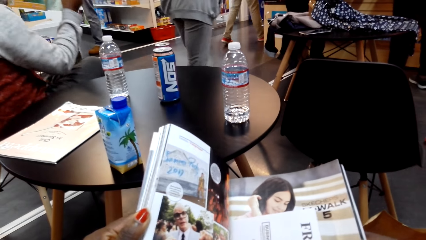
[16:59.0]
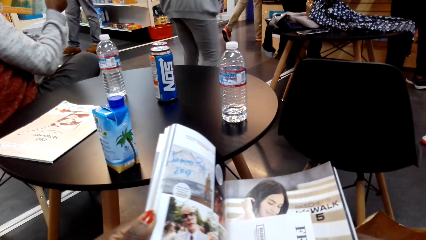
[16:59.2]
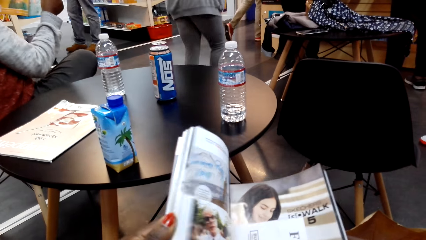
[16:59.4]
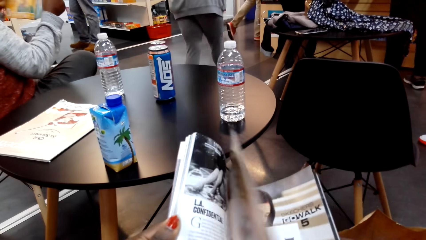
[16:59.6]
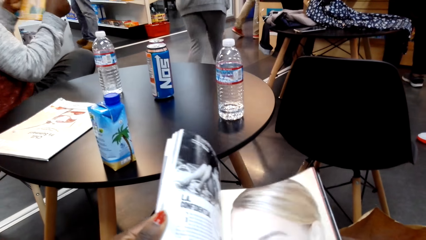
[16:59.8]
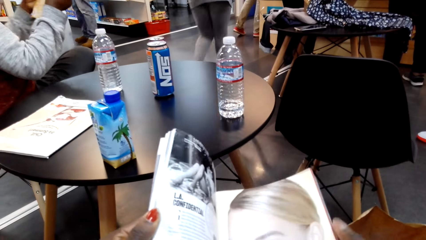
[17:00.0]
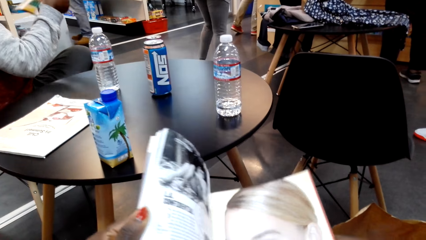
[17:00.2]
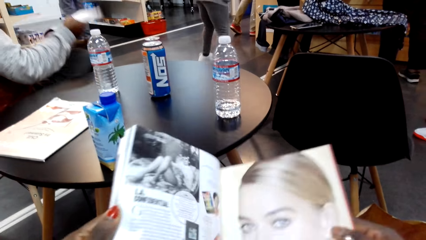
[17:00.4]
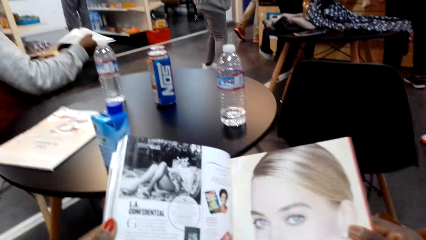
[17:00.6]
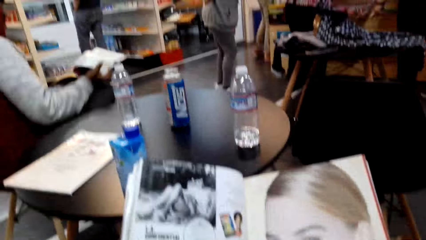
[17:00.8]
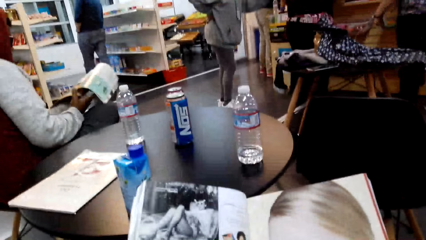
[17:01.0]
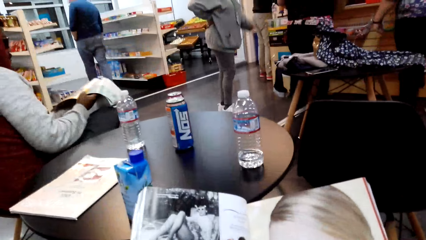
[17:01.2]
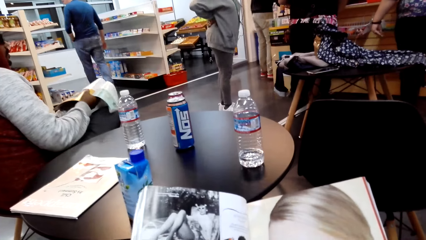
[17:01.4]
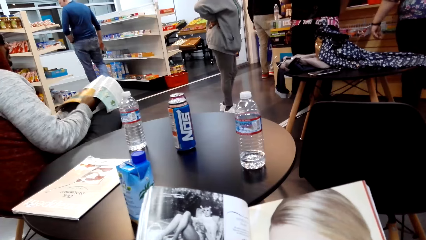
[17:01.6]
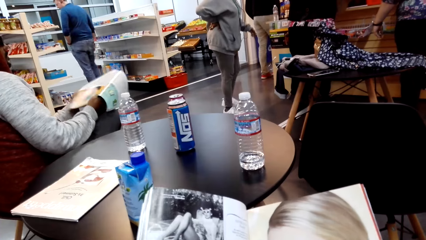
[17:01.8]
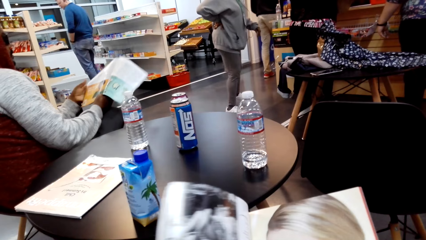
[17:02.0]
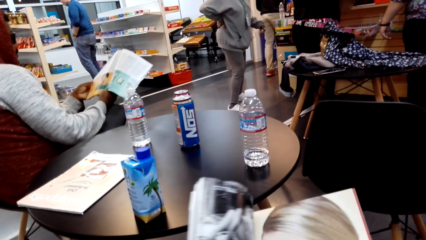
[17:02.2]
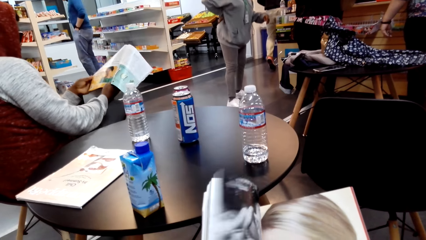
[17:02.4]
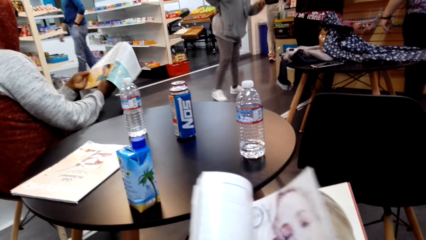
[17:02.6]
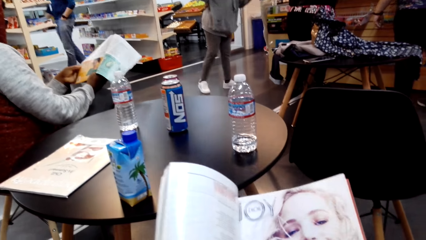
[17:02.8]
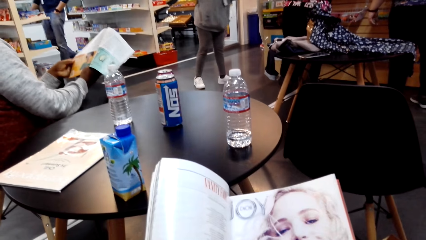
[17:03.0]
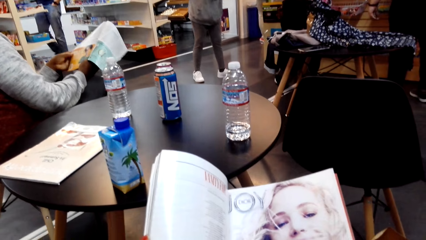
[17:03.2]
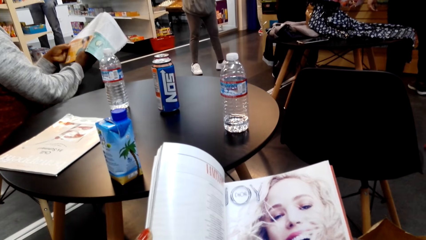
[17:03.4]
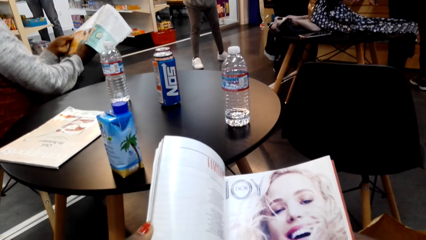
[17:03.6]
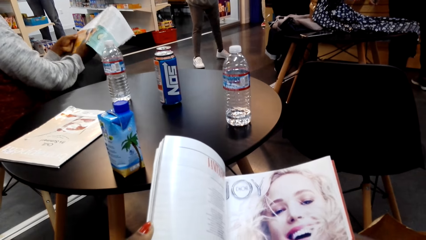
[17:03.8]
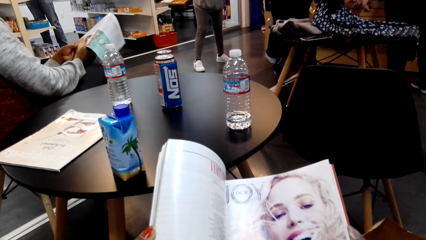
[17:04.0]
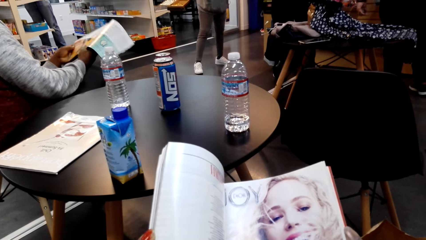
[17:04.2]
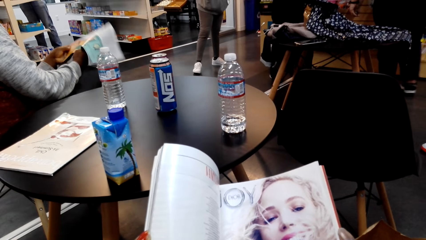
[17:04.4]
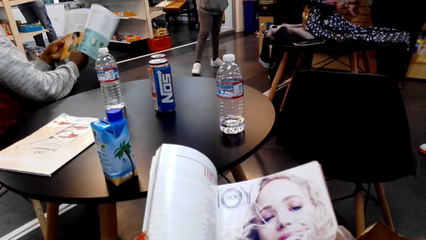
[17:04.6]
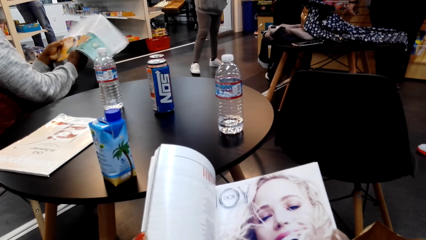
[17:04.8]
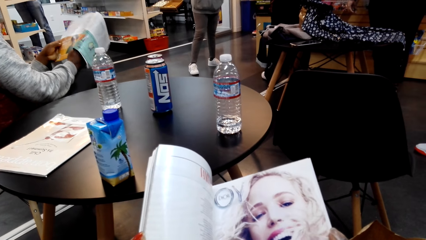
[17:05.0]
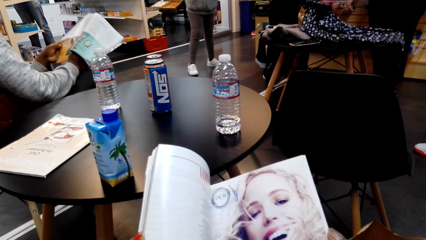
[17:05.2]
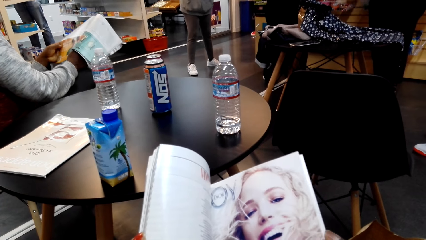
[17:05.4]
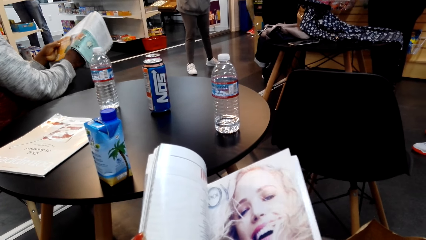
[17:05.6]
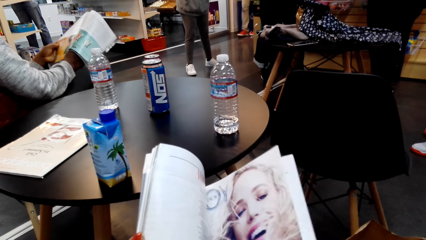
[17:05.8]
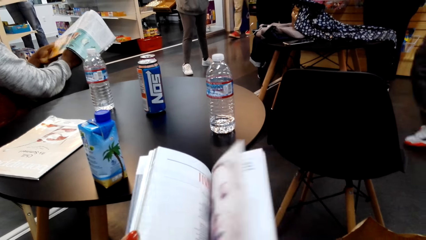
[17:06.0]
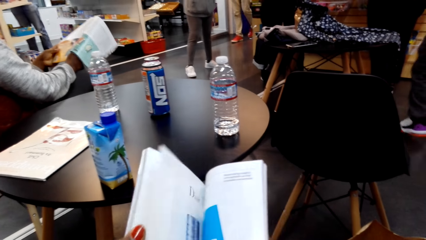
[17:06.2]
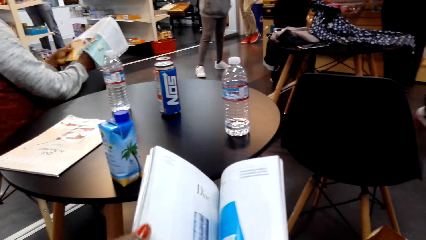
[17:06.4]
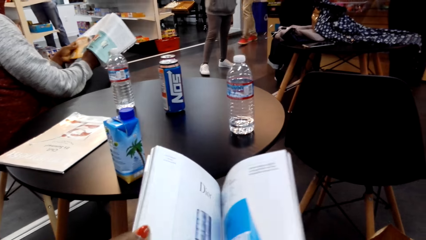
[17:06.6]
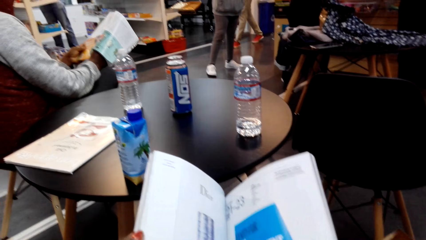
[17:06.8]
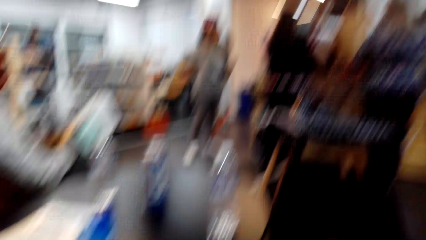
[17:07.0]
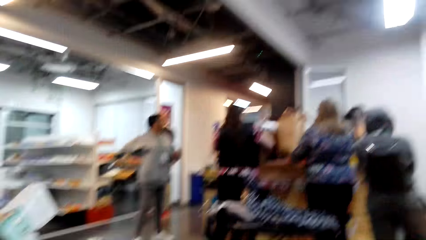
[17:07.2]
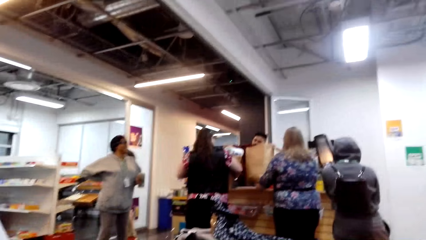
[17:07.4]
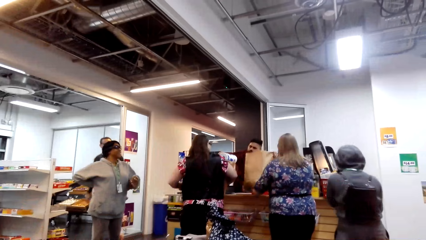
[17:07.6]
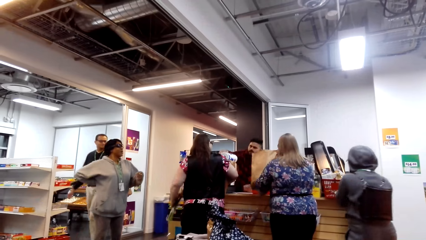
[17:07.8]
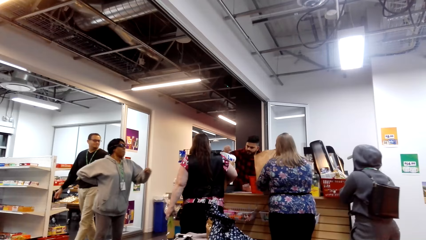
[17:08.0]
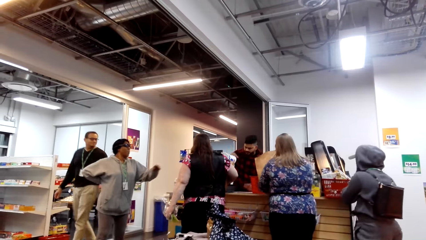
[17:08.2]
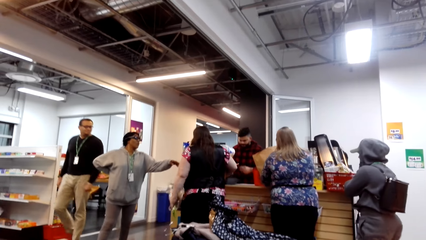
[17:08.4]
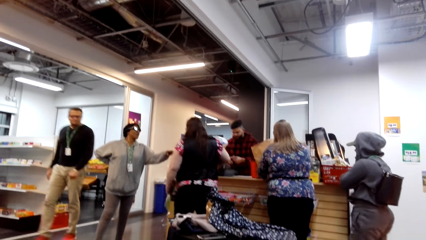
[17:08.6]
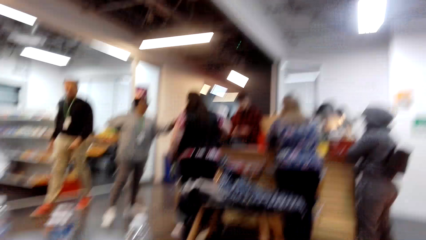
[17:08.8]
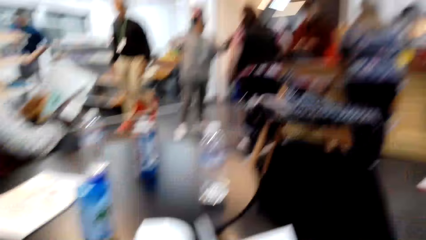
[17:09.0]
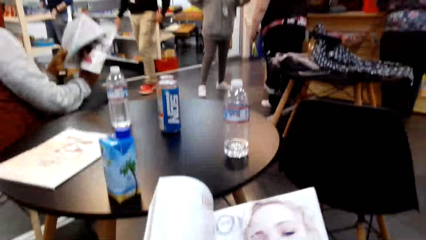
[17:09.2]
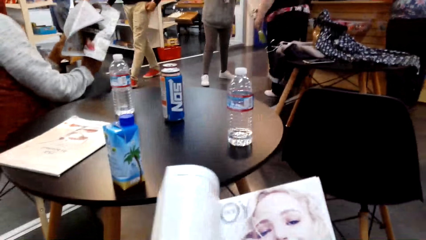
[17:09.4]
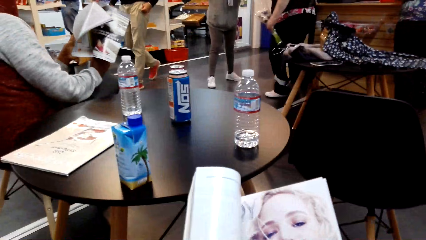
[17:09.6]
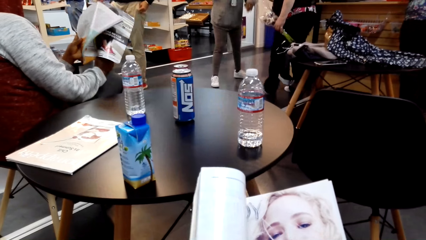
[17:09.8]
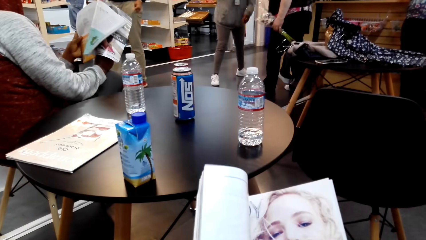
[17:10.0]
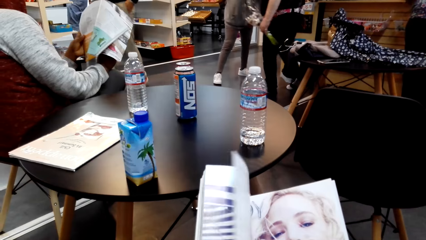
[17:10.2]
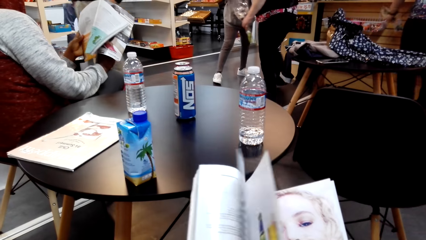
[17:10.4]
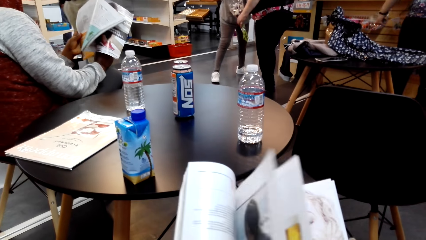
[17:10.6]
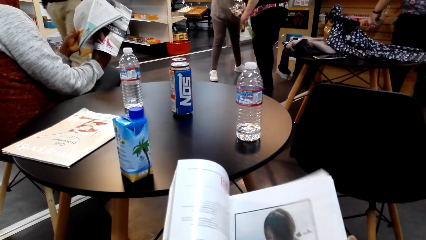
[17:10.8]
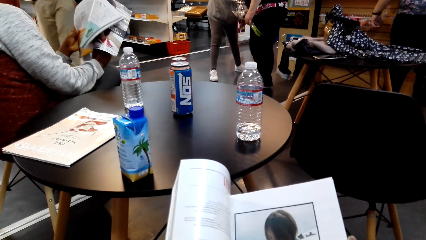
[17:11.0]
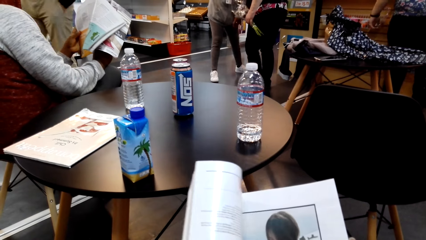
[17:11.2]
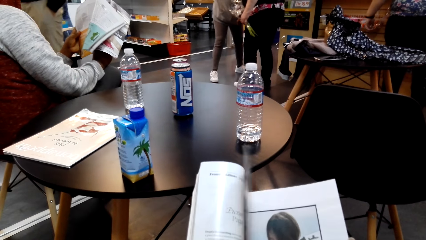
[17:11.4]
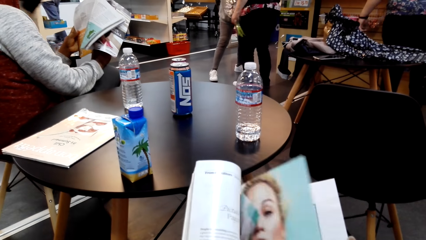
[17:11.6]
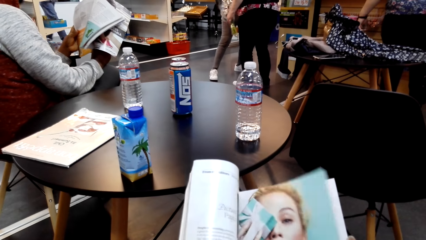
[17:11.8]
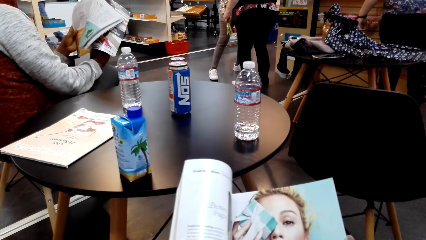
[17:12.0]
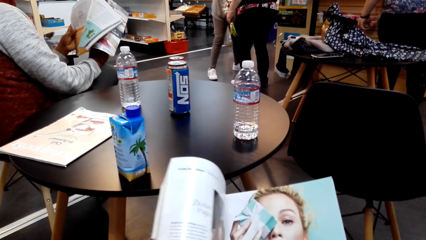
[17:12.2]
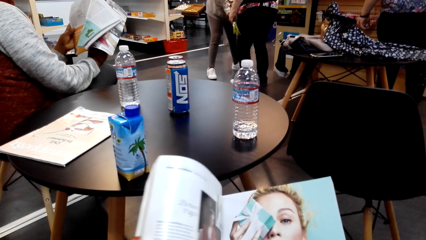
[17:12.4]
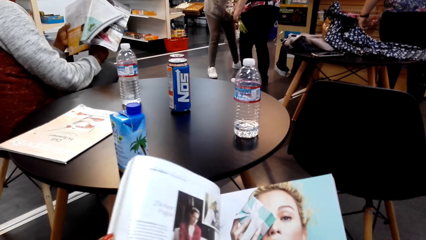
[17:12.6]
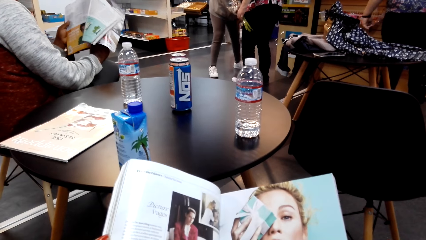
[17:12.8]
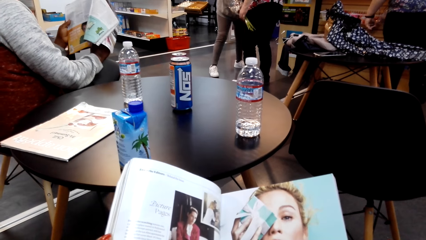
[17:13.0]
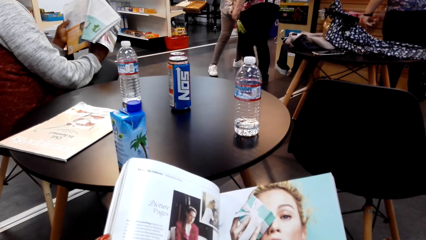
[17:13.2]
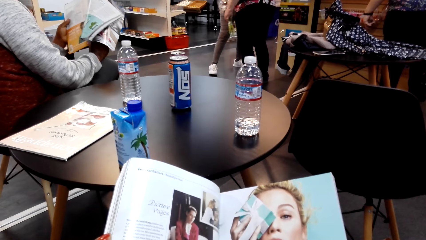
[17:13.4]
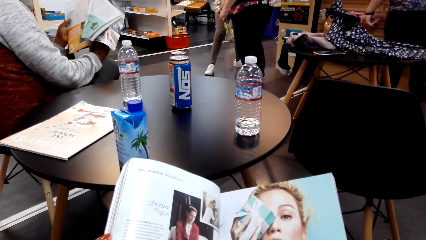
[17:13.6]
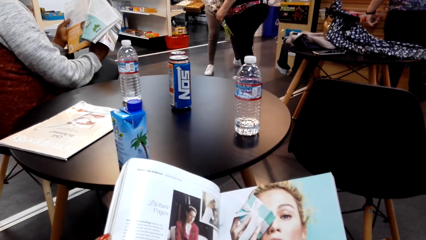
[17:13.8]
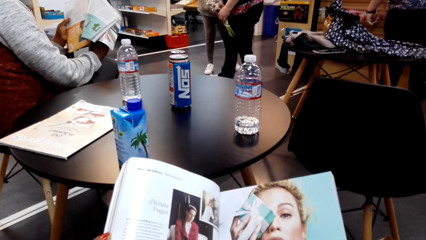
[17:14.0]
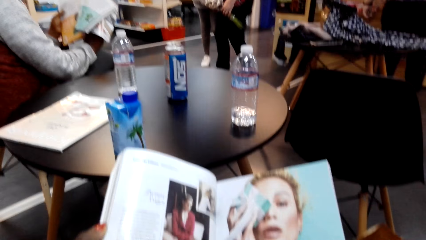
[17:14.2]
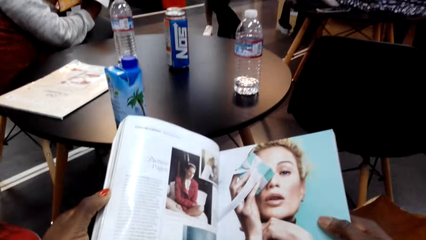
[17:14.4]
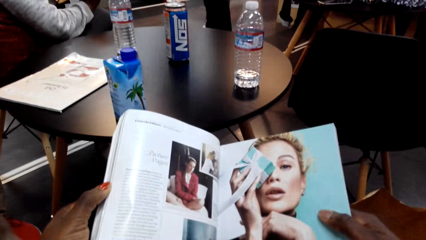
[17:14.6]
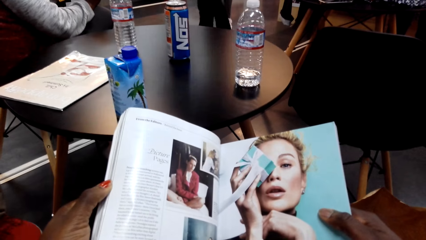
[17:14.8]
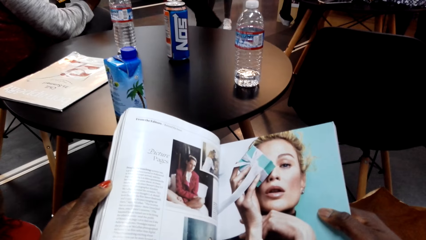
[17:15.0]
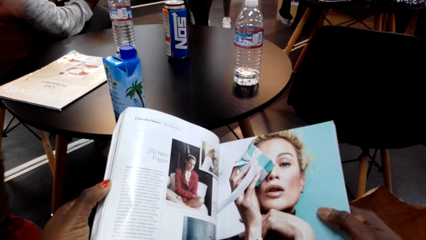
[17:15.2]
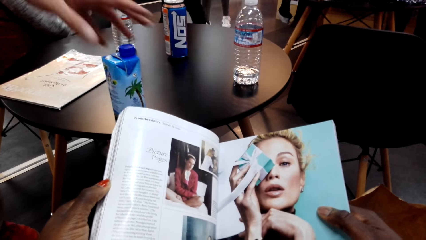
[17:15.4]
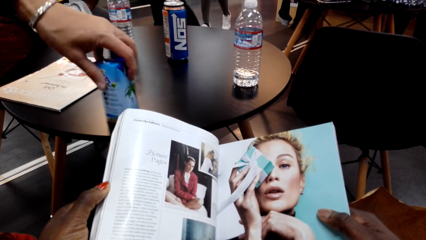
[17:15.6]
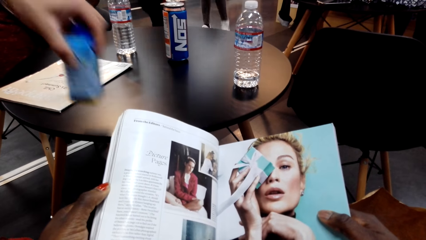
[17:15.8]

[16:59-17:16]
The camera wearer turns the page of the magazine. They look at the magazine. They turn the page of the magazine. They look at the magazine. They turn the page of the magazine. A man reads a magazine. The camera wearer looks around. They look at the magazine. They turn the page of the magazine. They look at the magazine.
